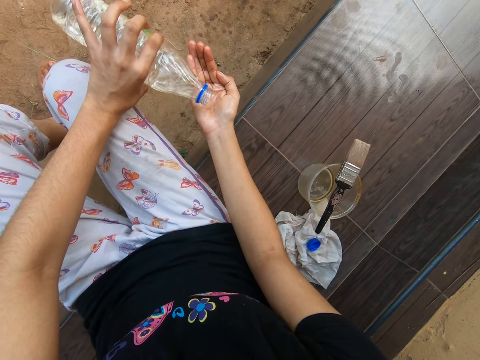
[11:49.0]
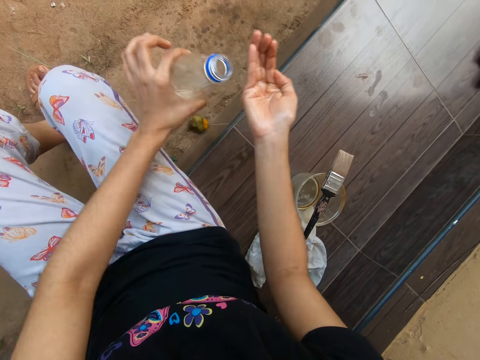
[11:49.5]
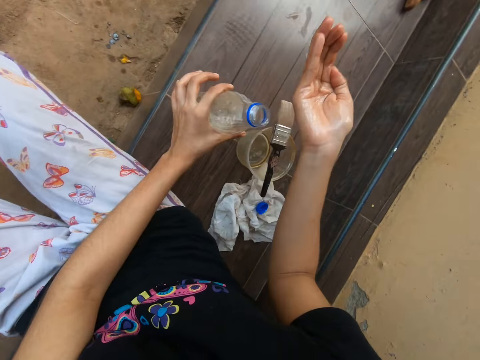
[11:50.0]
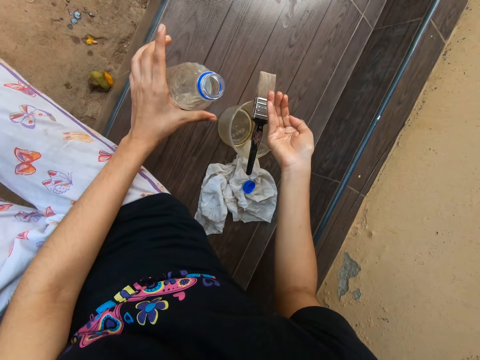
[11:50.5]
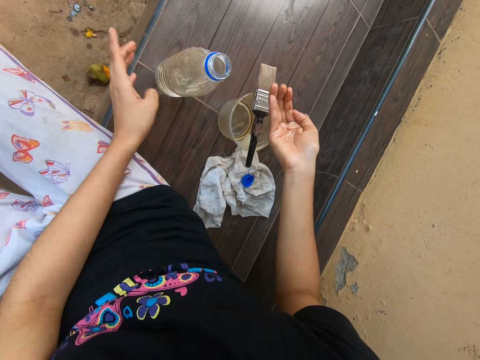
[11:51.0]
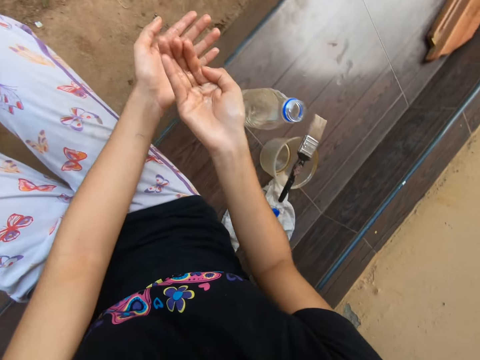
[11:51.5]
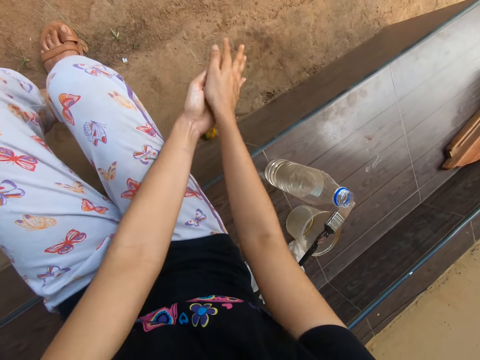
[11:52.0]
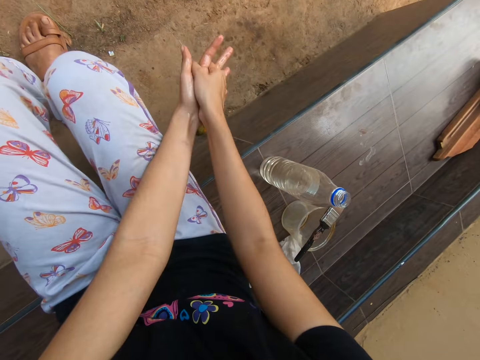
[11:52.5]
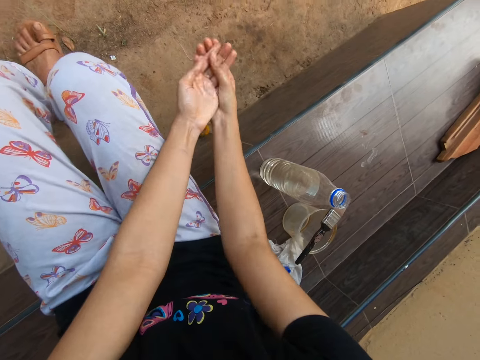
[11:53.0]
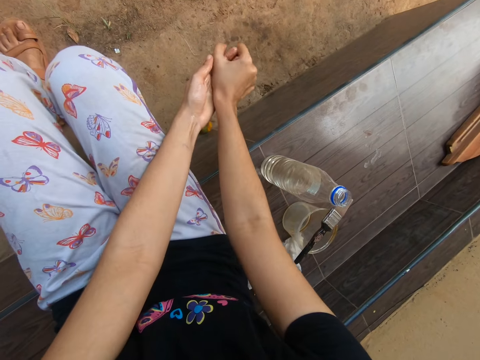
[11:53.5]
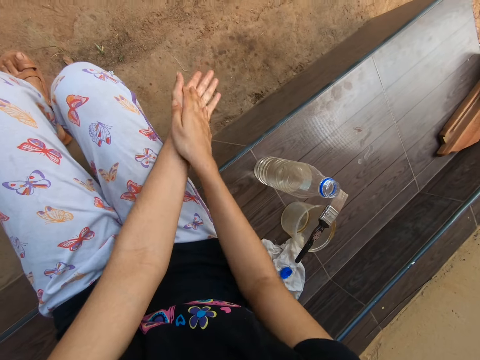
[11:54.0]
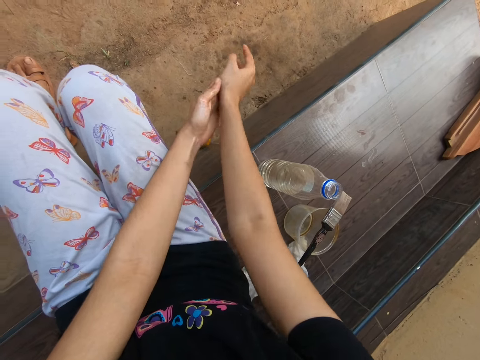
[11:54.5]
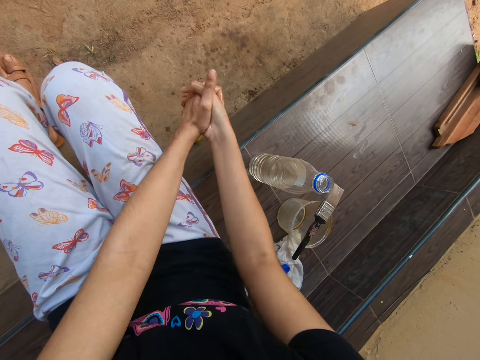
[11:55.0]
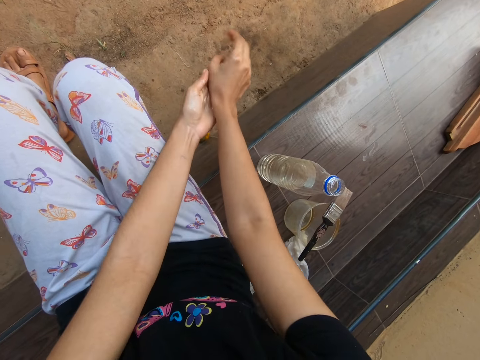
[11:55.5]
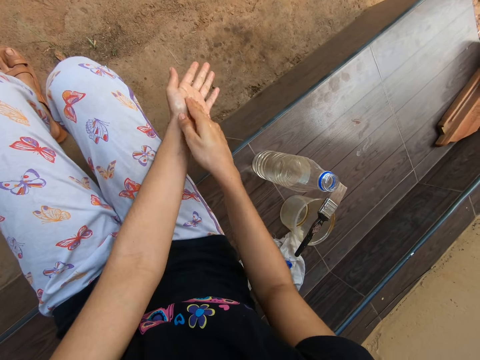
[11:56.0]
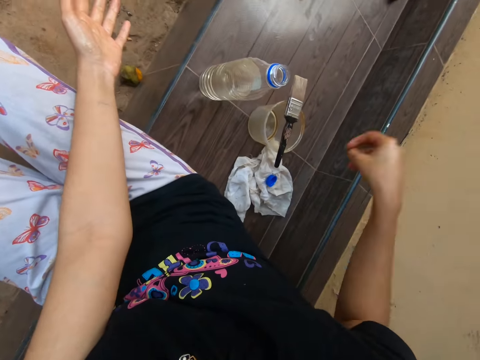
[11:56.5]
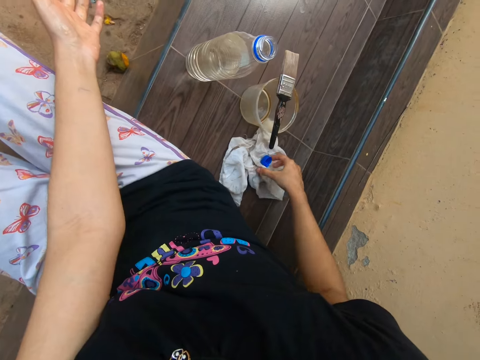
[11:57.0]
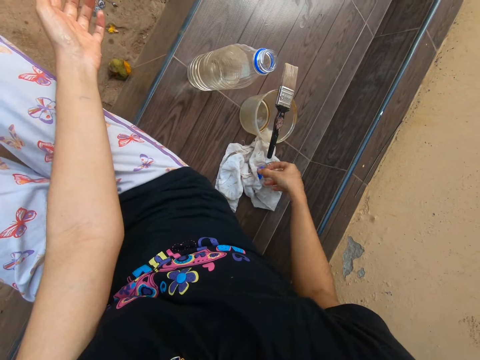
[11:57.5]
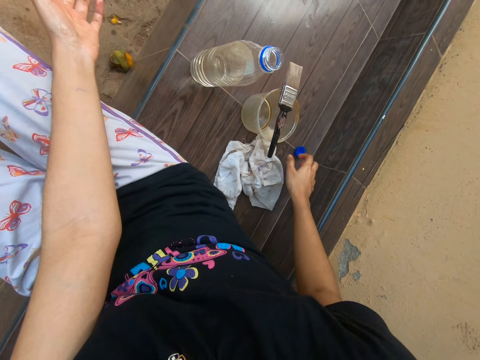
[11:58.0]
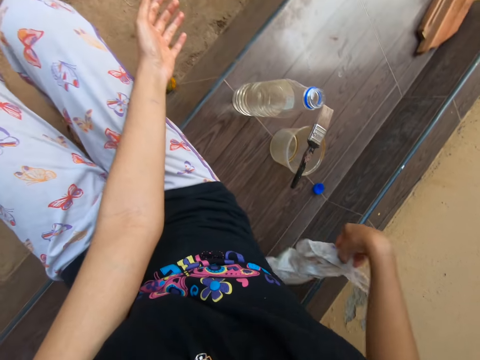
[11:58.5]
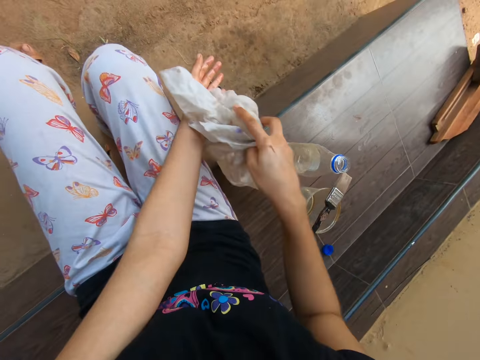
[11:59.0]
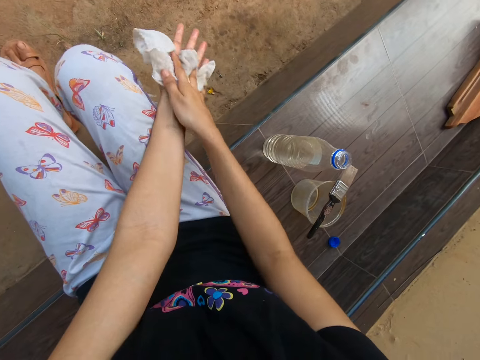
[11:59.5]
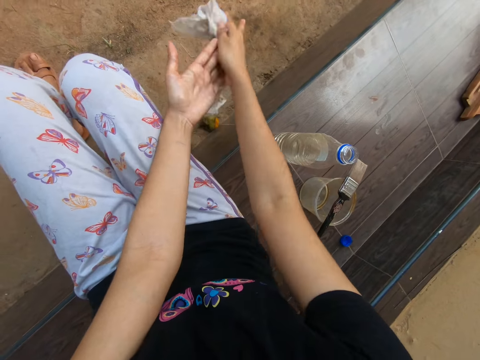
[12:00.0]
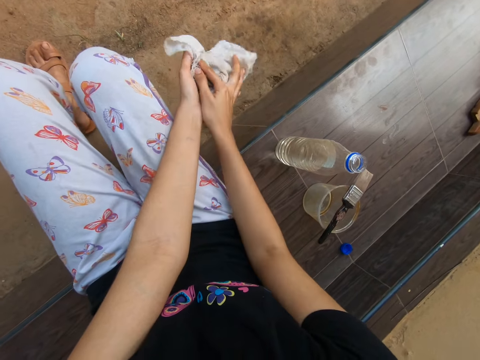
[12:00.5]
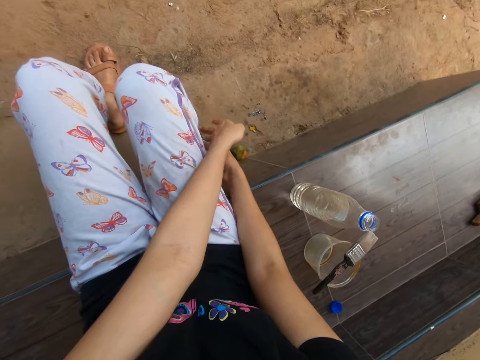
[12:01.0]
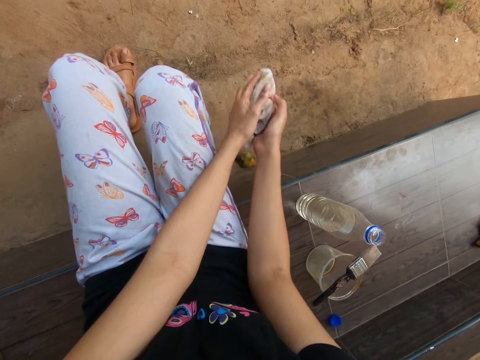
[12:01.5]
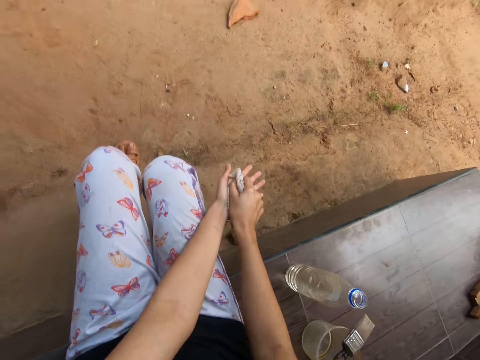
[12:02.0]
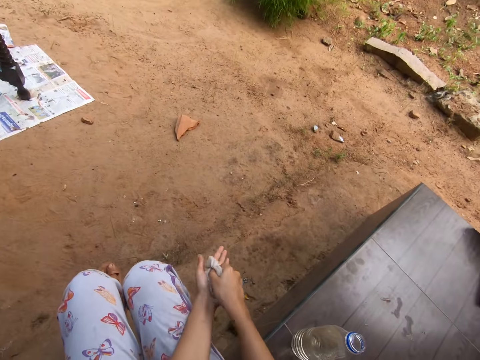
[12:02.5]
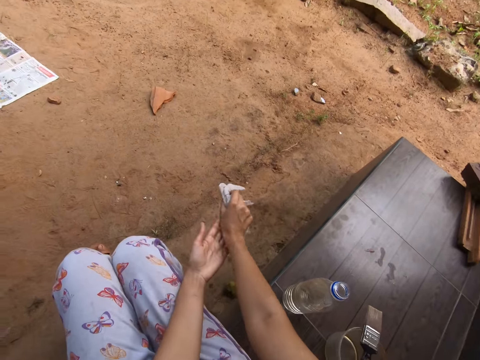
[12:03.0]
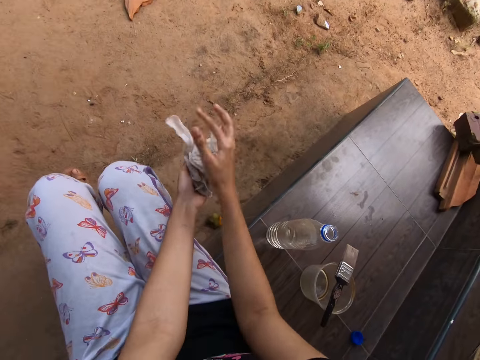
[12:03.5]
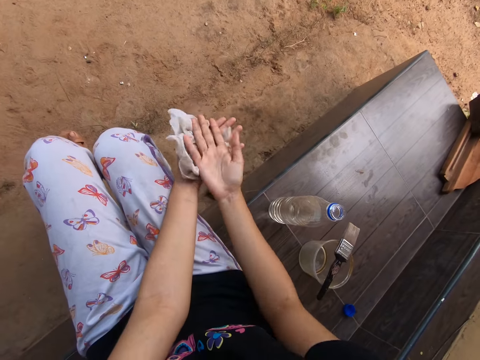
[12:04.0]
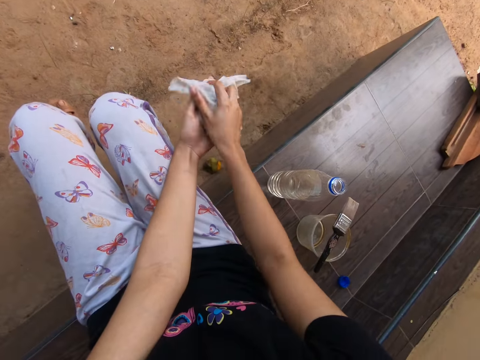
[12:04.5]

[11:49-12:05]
The camera wearer drops the bottle in his left hand on the bench. He rubs his hands together. He cleans his hands with a paint thinner. He picks the bottle lid from the cloth on the bench with his right hand. He drops the lid in his right hand on the bench. He picks the cloth from the bench with his right hand. He cleans his hands with the cloth in his hands.

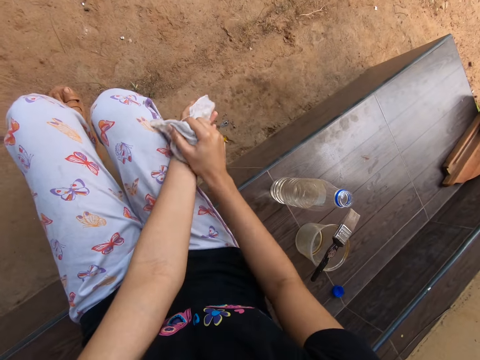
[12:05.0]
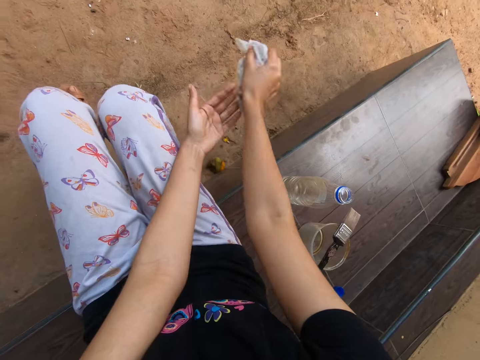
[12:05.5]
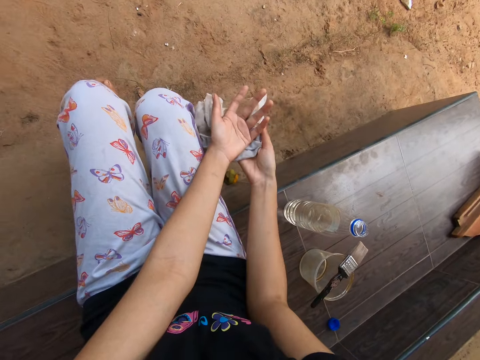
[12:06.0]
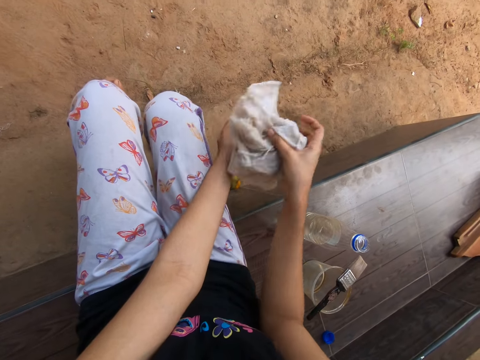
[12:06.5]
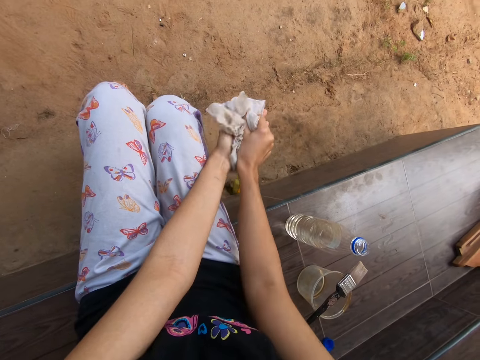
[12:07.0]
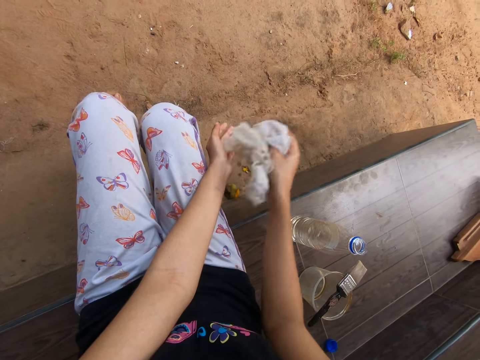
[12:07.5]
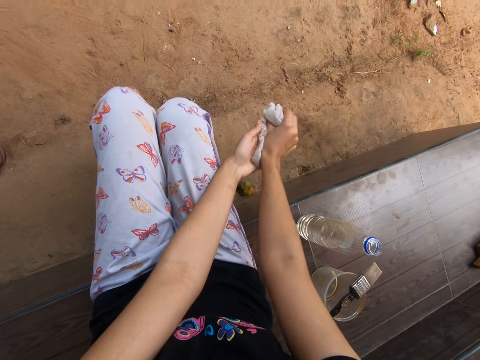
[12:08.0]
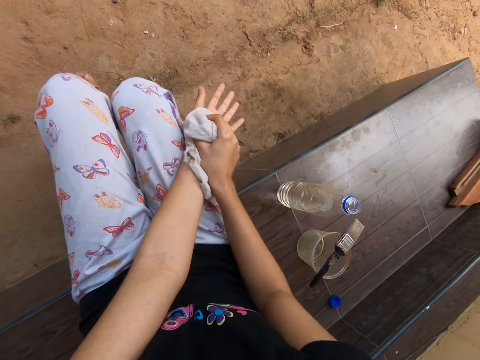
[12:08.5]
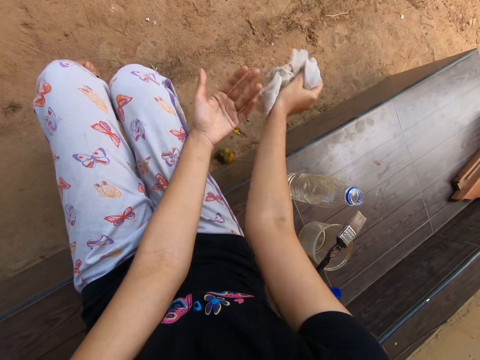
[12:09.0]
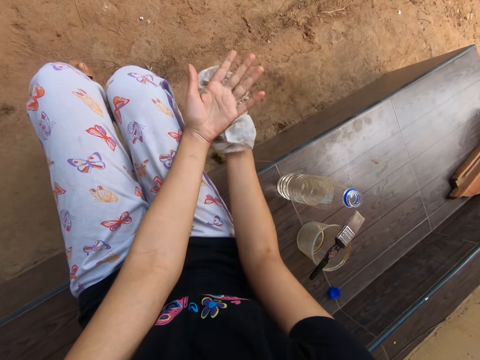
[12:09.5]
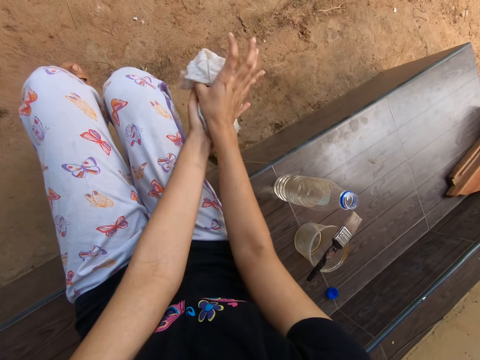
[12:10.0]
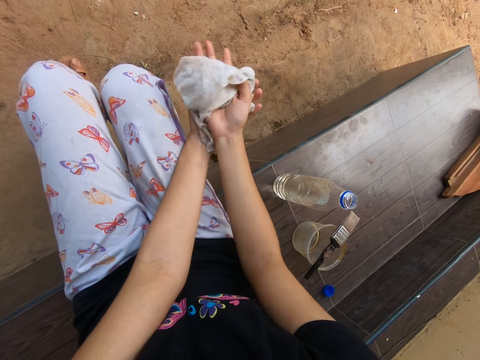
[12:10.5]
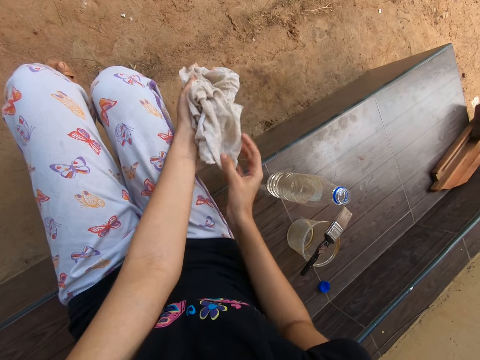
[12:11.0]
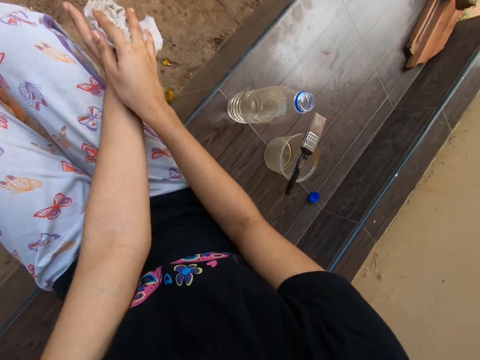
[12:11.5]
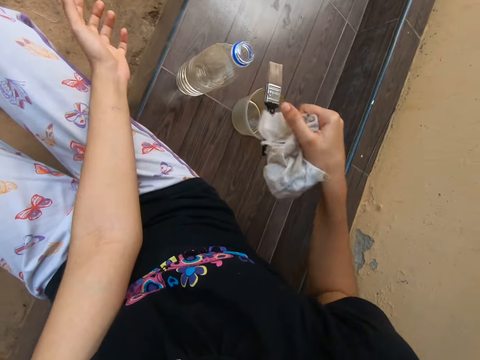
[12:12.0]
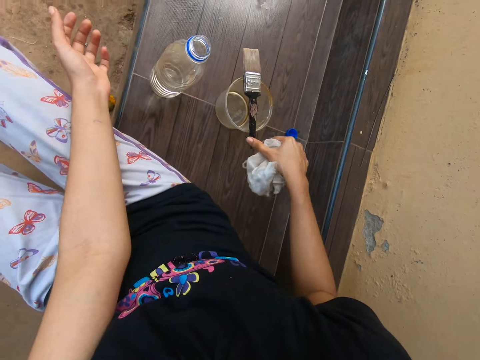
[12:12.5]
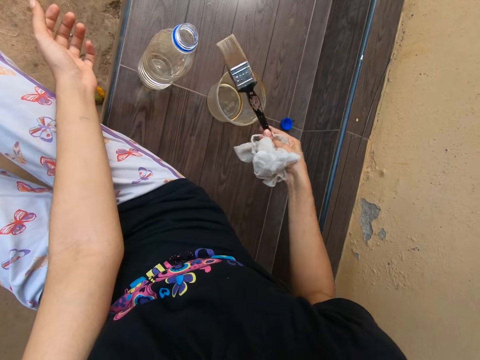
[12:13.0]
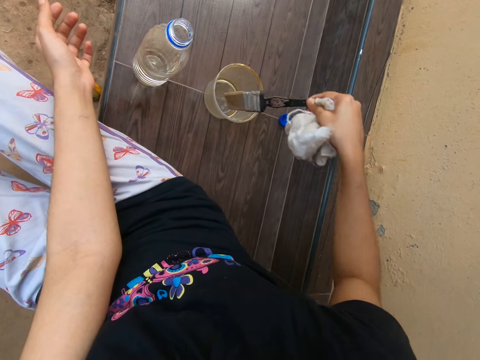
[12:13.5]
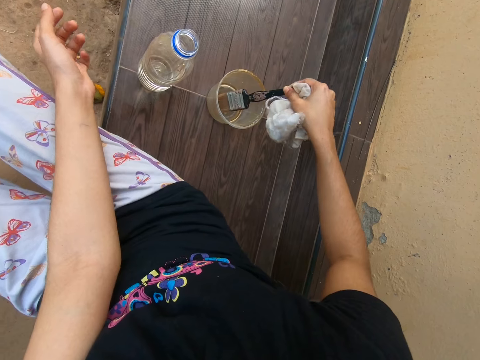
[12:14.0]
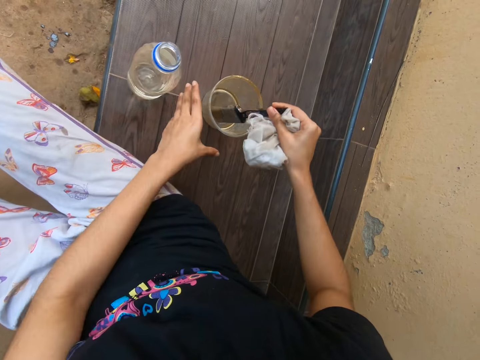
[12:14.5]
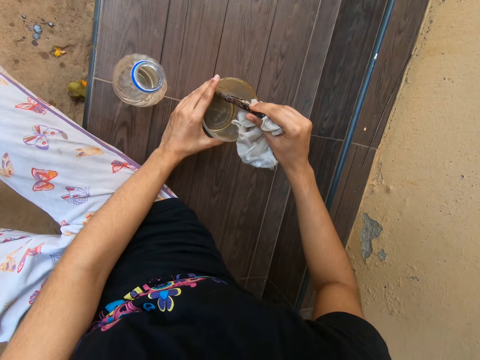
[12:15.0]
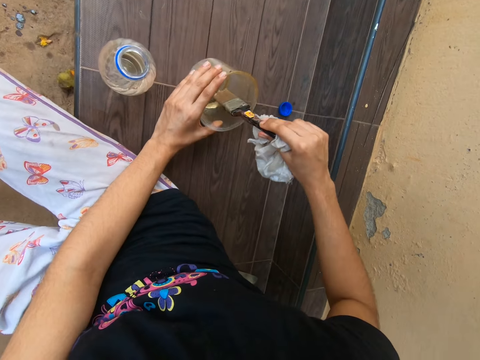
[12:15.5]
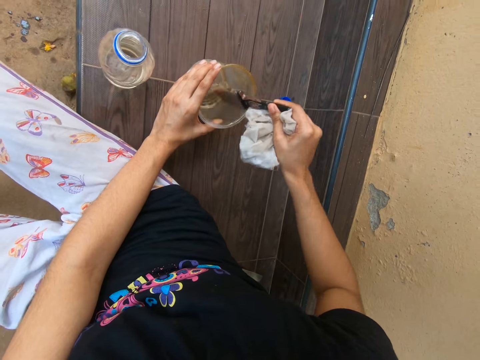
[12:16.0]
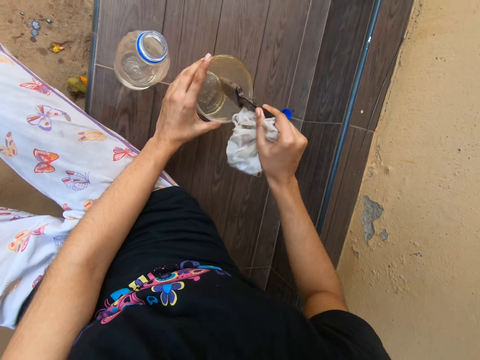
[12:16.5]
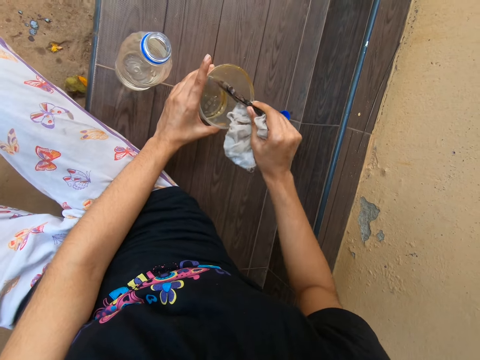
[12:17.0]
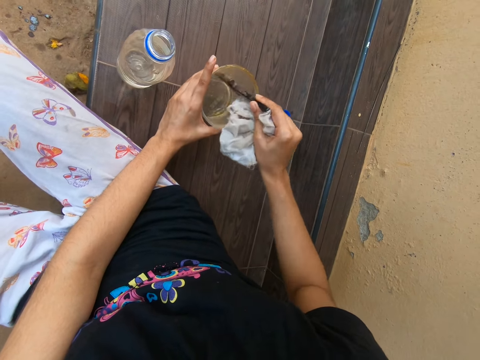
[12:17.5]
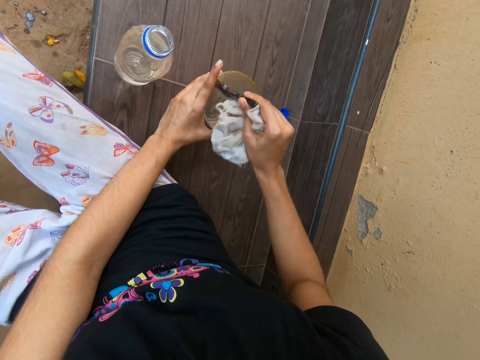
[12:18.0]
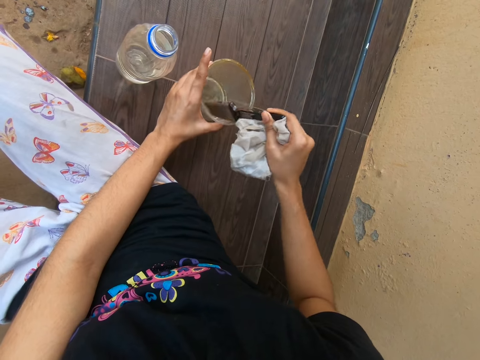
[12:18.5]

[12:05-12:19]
The camera wearer picks the brush from the cup on the bench with his right hand. He drops the brush in his hand into the cup on the bench. He holds the cup on the bench with his left hand. He stirs the water in the cup in his left hand with the brush in his right hand. He cleans the inside of a painting bucket with the painting brush.
